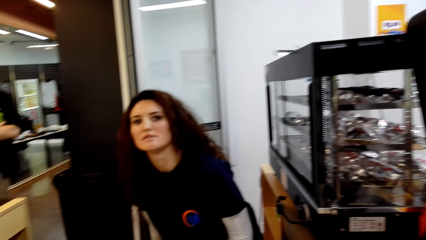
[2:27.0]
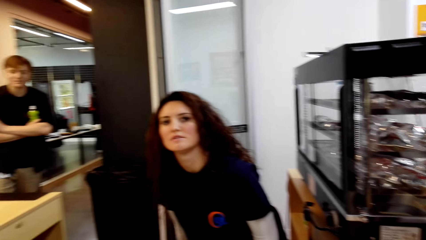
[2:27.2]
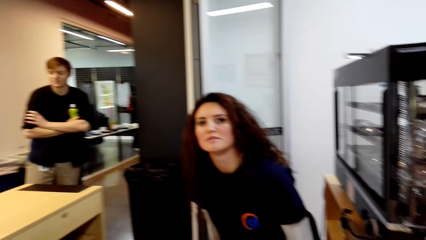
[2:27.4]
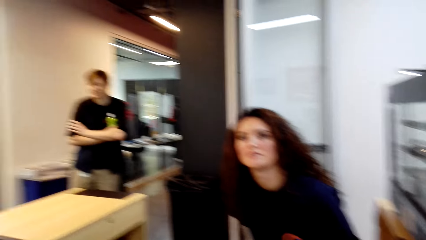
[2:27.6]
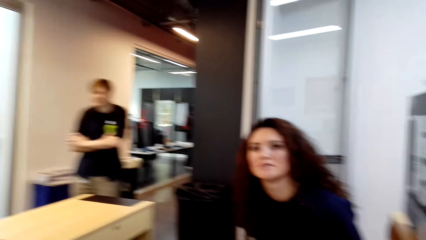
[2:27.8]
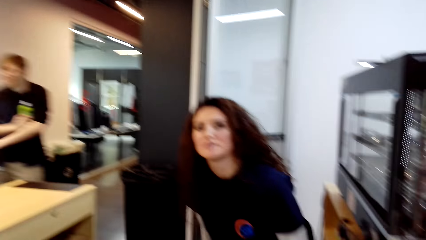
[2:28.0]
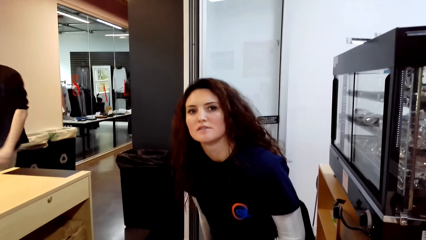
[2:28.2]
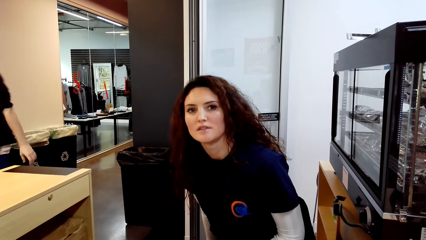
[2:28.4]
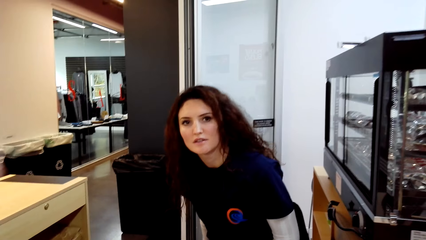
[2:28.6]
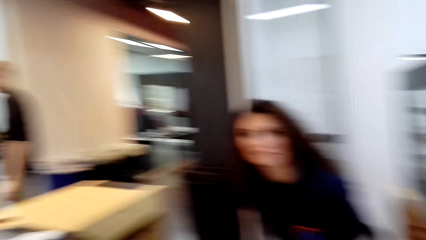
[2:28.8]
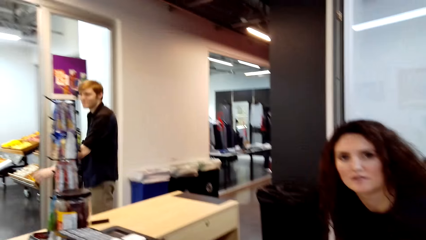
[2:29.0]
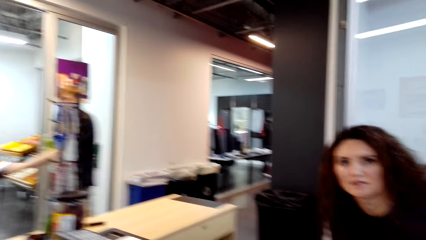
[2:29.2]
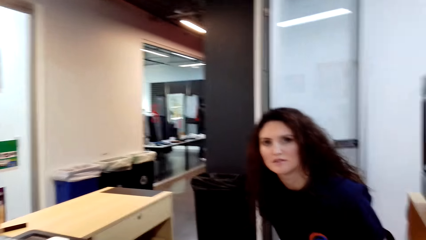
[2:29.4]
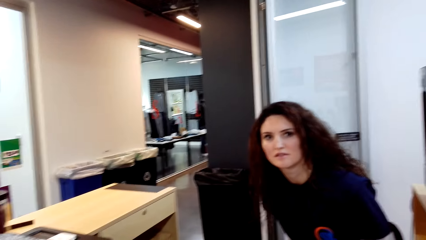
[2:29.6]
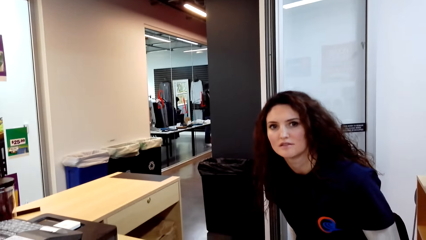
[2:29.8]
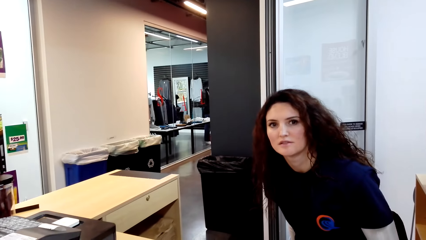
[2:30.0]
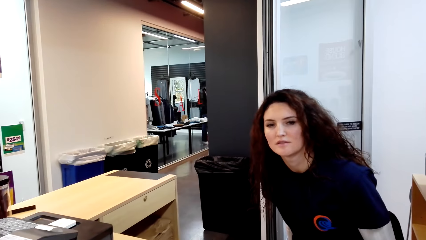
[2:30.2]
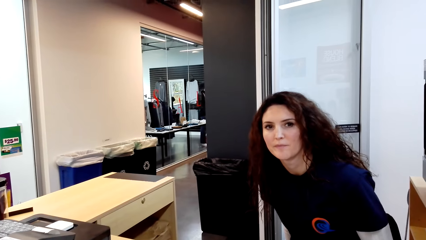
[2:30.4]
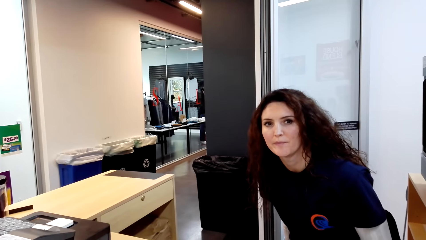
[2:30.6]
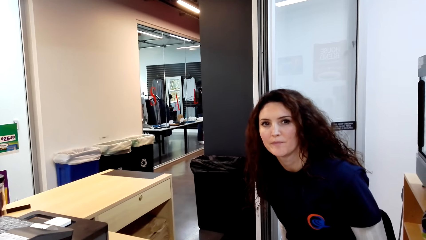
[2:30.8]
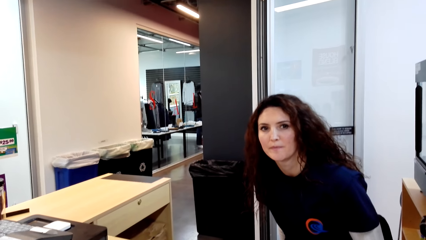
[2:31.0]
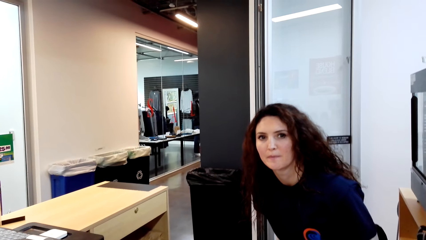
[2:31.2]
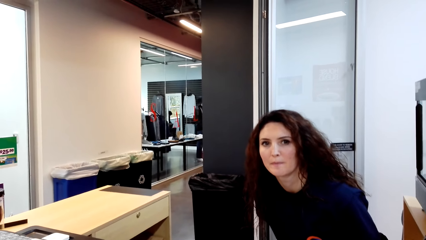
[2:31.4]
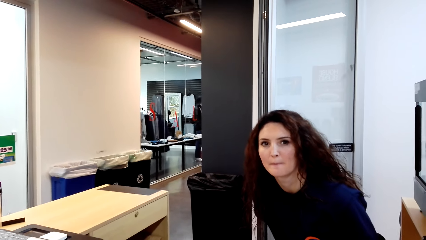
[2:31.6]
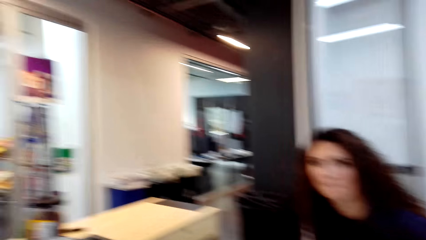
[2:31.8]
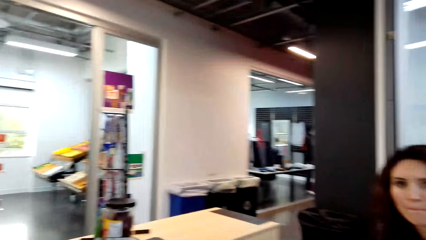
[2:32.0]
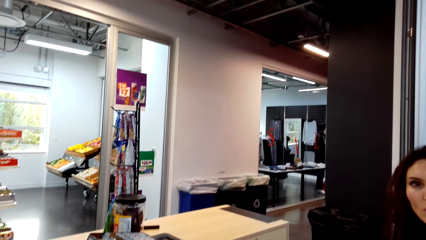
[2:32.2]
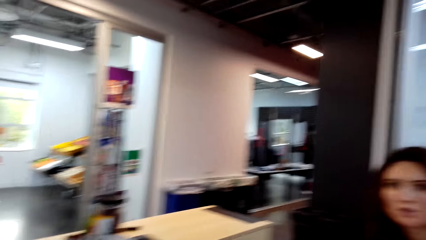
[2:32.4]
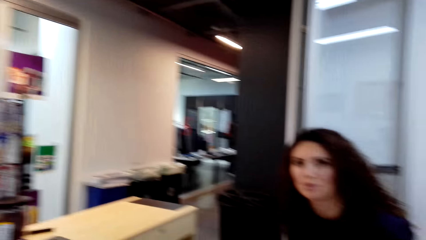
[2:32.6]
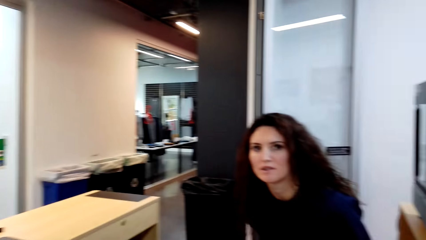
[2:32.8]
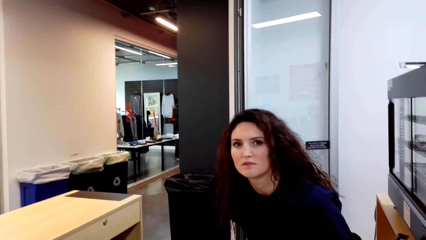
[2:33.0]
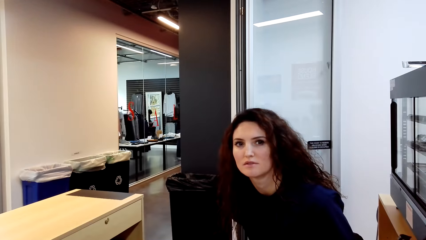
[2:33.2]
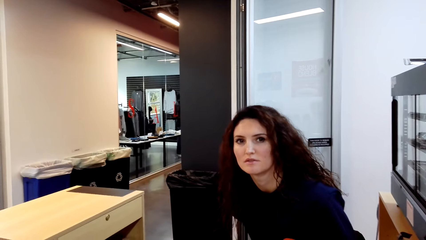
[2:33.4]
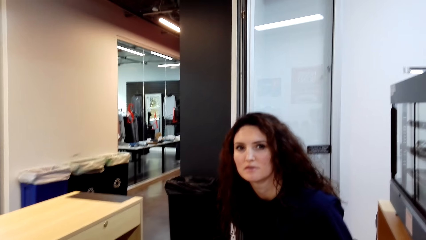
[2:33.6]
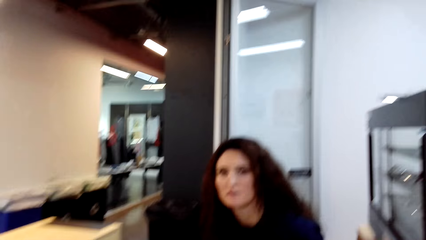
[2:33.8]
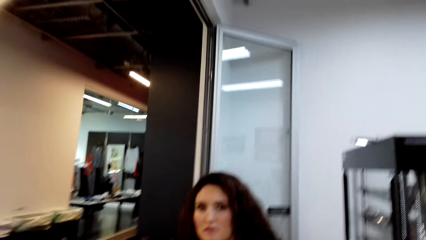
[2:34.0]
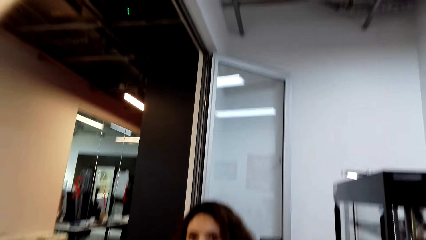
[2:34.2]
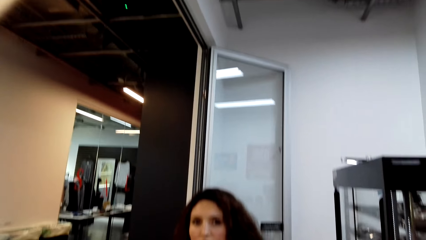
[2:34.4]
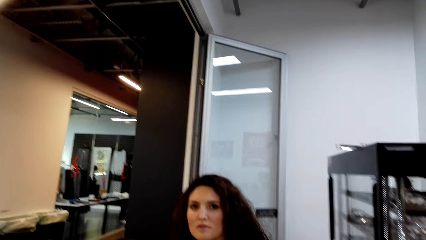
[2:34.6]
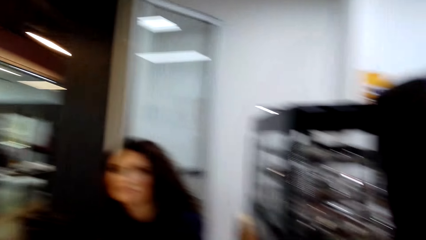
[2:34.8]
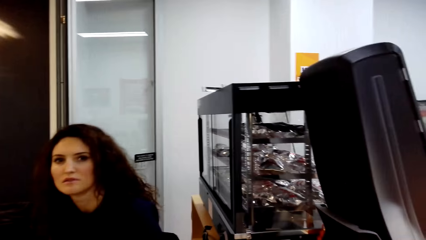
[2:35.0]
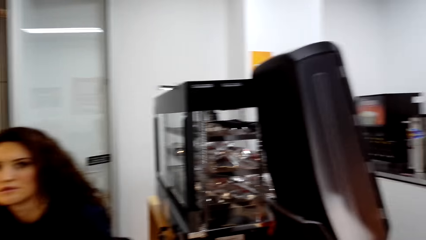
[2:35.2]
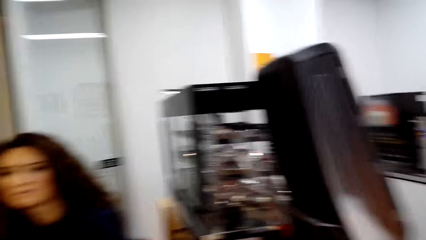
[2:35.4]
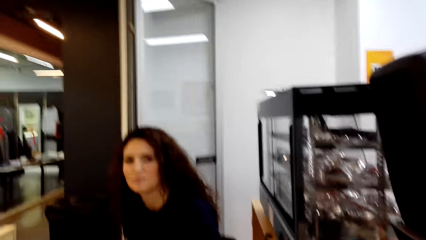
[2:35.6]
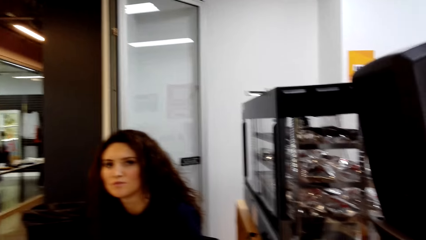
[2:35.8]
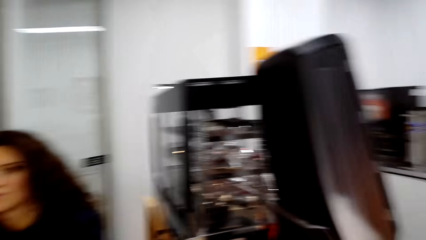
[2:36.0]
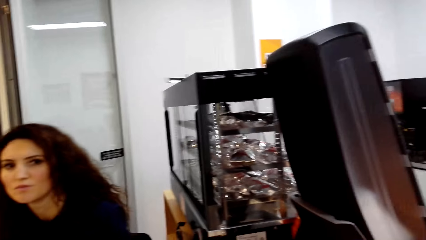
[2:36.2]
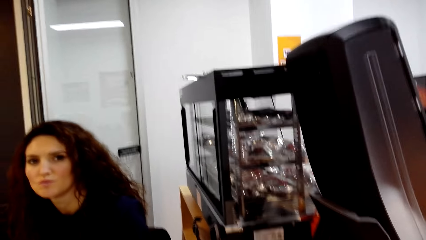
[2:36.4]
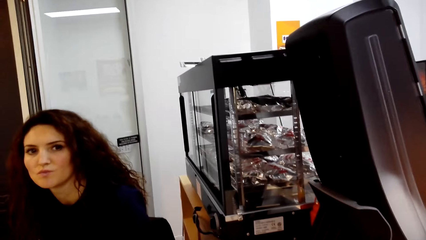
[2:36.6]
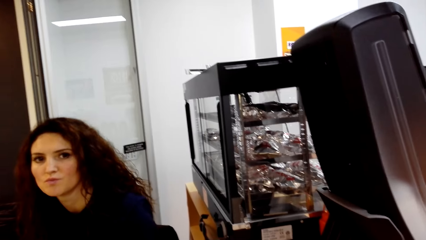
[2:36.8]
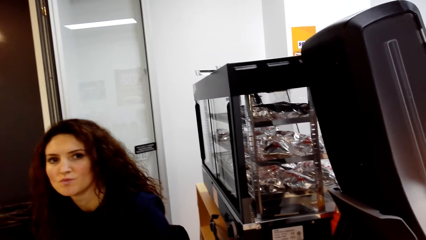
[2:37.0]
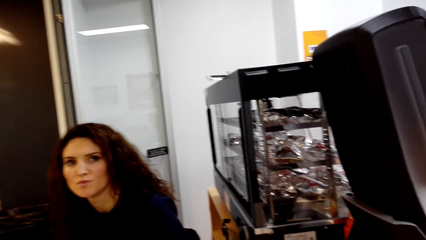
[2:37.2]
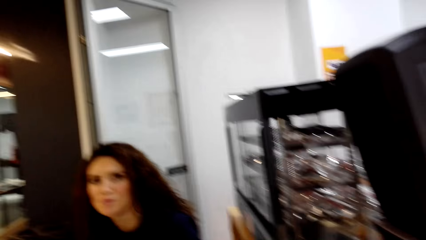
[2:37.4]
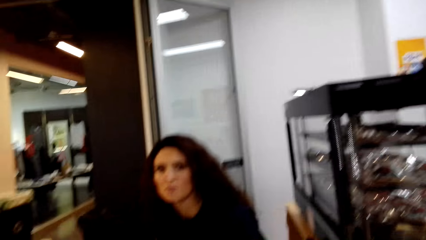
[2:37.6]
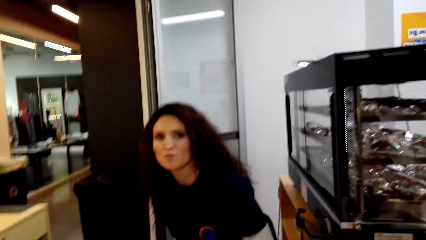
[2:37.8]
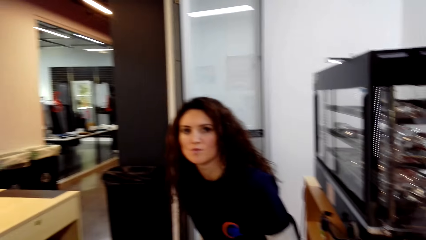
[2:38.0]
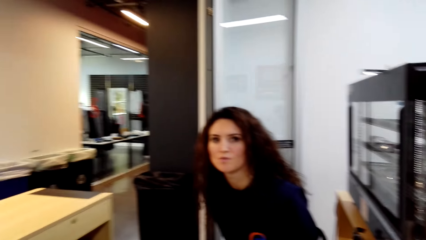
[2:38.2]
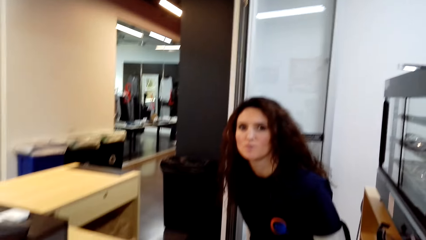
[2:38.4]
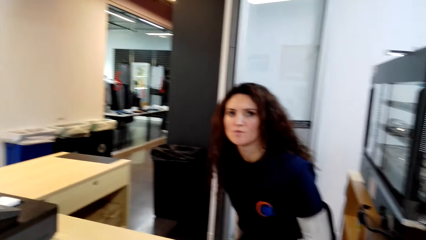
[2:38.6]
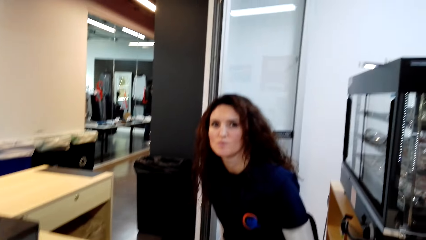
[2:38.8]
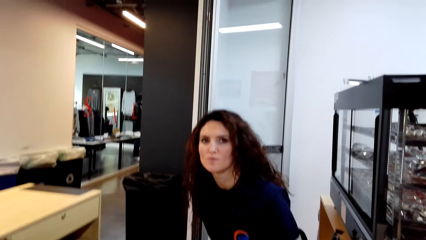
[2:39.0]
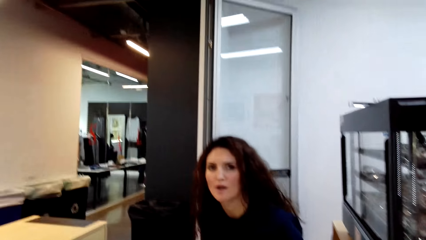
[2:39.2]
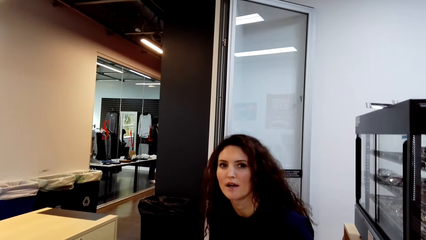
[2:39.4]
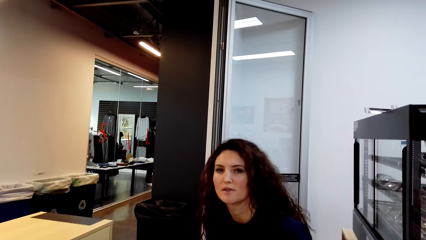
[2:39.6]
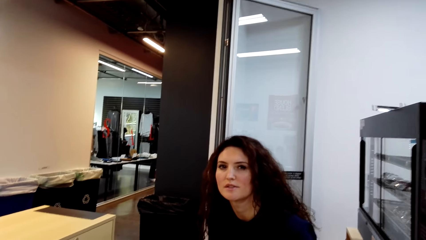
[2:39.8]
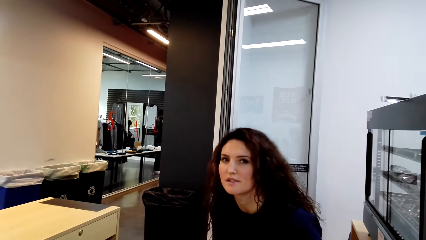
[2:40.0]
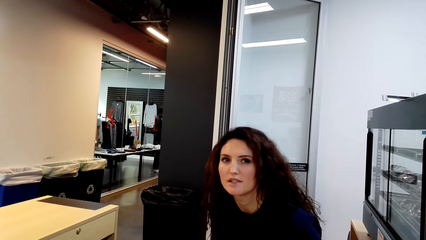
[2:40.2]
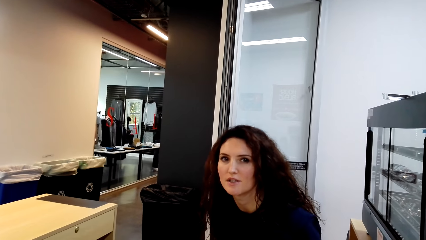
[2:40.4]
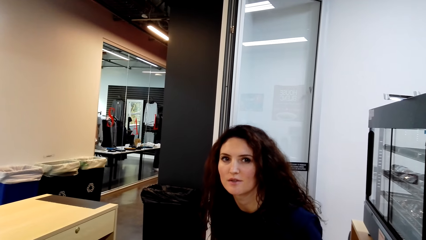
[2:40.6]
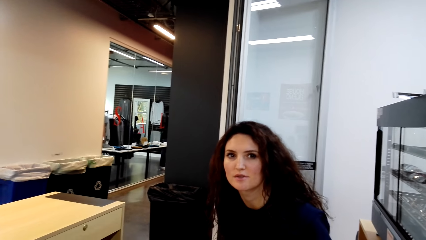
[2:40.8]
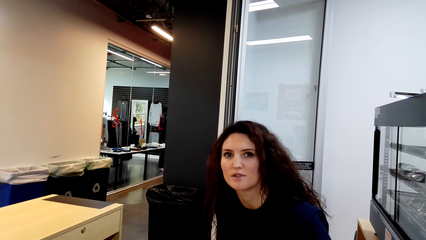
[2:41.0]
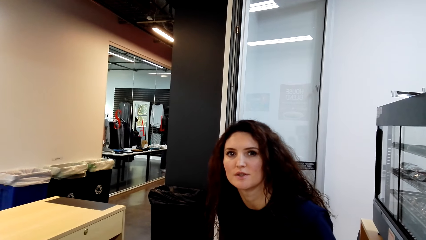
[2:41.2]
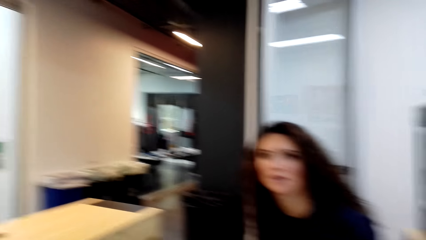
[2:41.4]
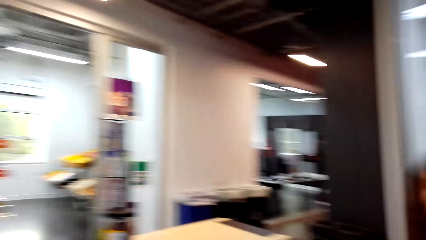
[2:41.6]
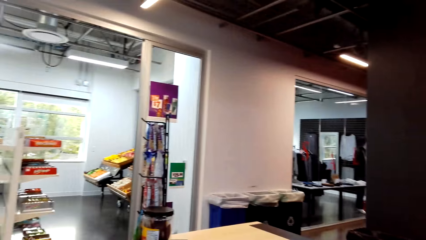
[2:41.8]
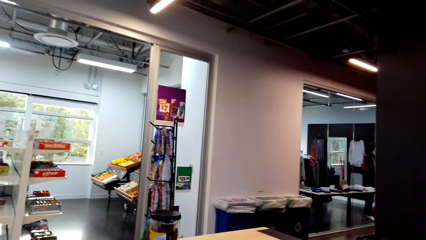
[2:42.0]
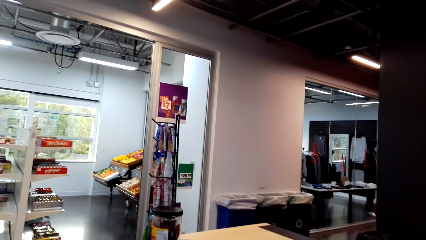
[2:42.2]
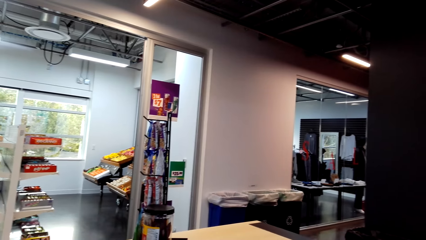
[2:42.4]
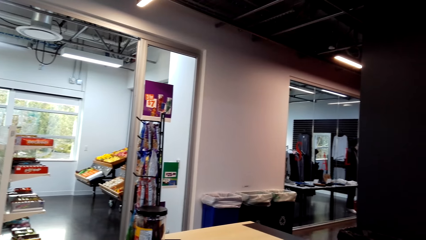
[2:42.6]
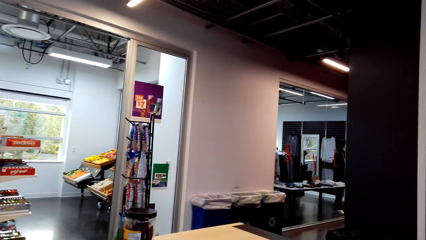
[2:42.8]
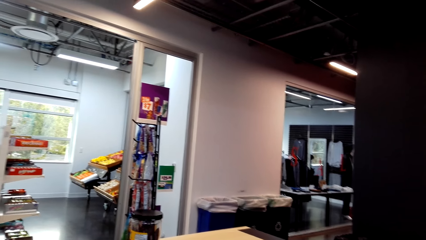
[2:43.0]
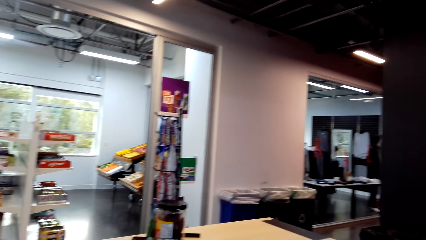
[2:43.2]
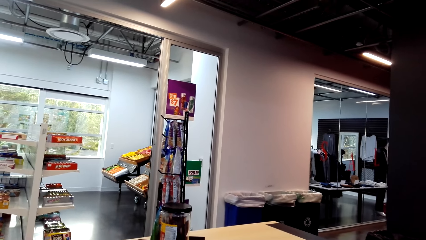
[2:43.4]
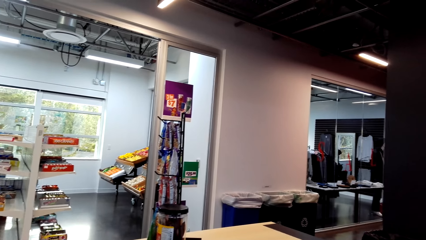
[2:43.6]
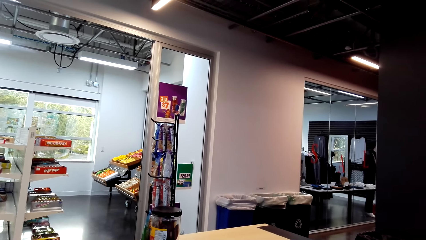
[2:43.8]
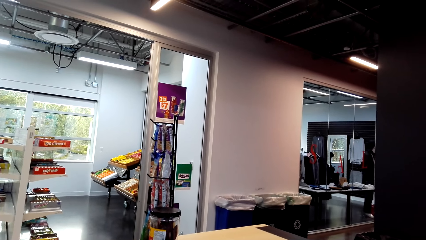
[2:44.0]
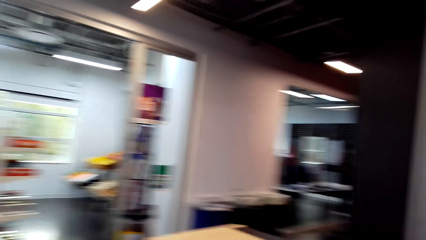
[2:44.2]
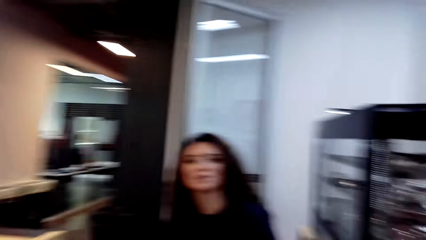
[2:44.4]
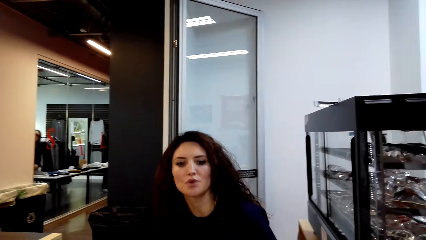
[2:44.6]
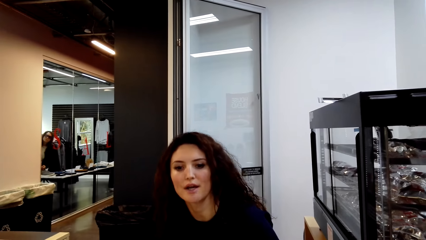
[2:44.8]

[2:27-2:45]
The camera wearer looks around the supermarket.
